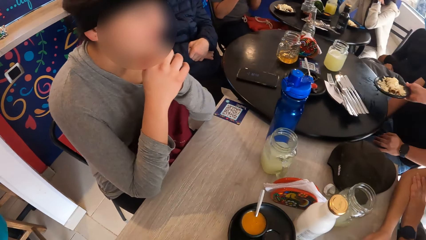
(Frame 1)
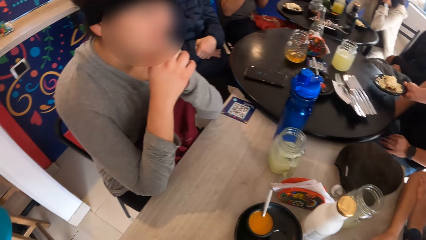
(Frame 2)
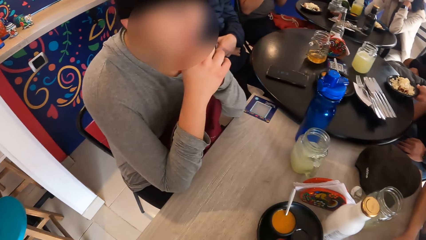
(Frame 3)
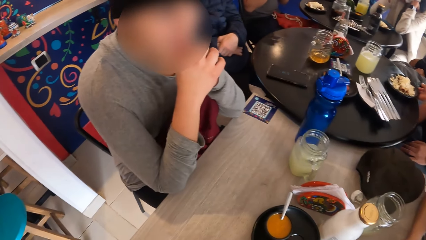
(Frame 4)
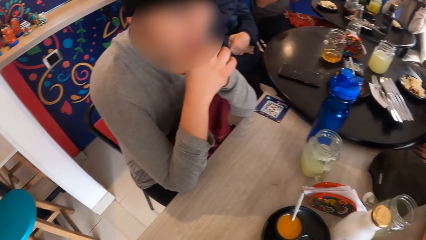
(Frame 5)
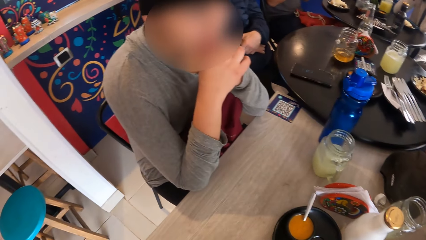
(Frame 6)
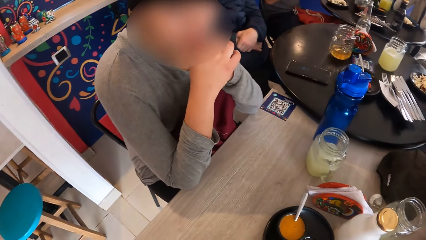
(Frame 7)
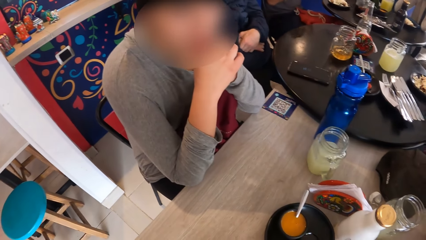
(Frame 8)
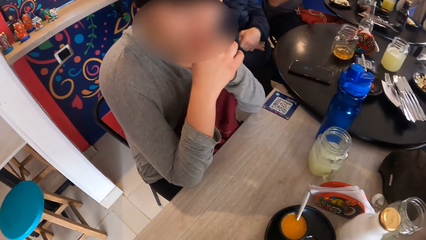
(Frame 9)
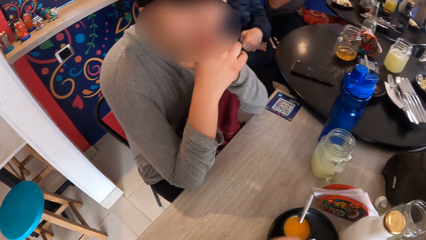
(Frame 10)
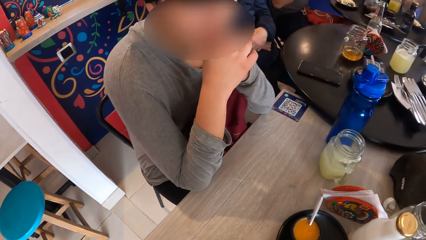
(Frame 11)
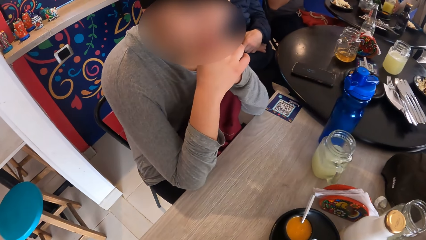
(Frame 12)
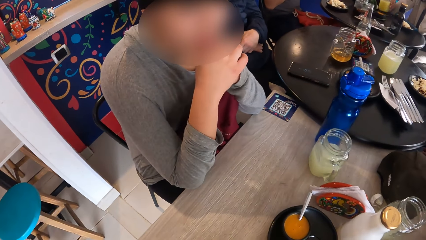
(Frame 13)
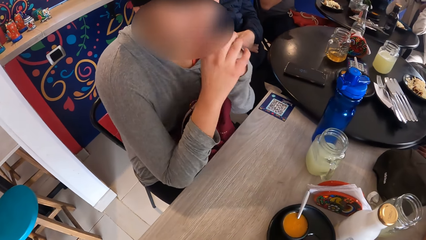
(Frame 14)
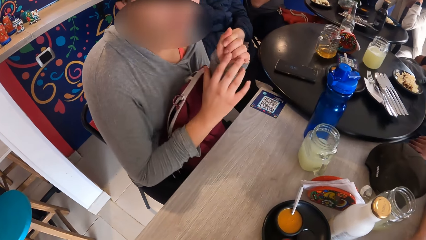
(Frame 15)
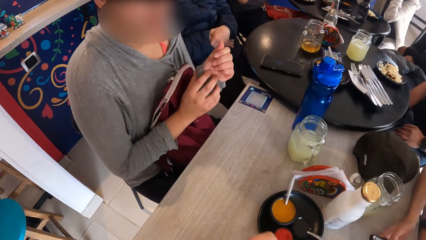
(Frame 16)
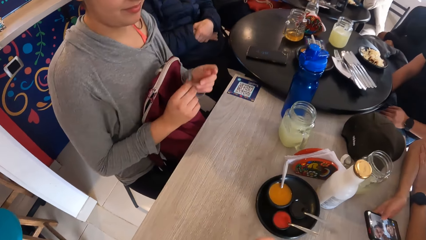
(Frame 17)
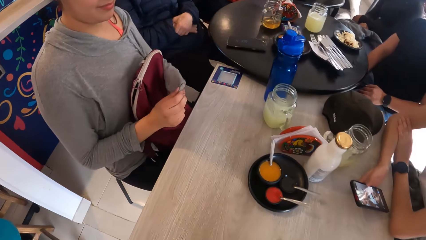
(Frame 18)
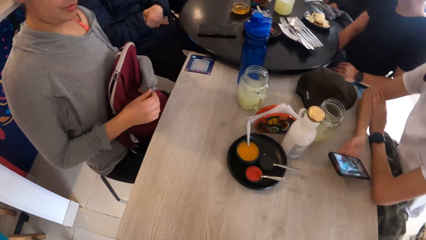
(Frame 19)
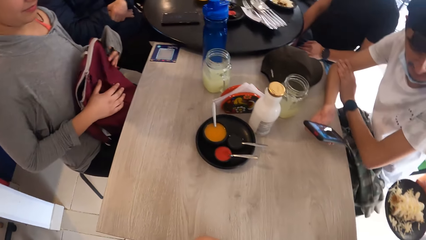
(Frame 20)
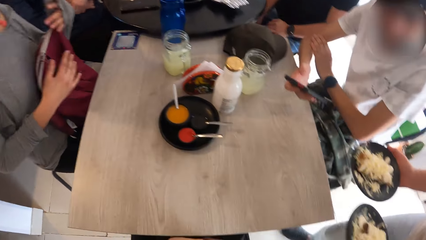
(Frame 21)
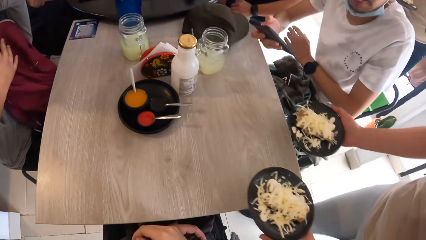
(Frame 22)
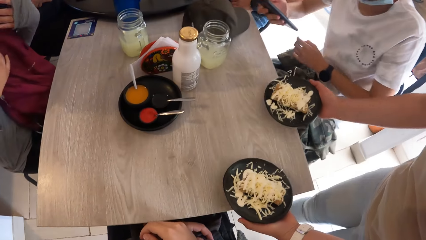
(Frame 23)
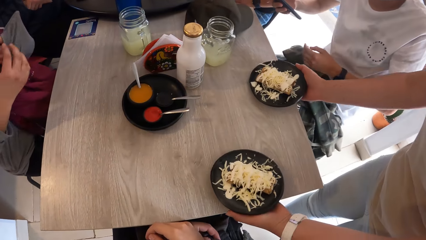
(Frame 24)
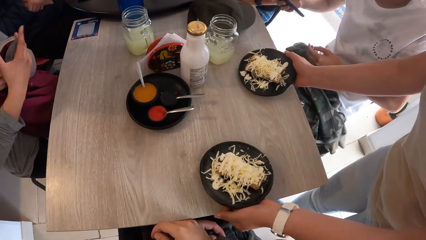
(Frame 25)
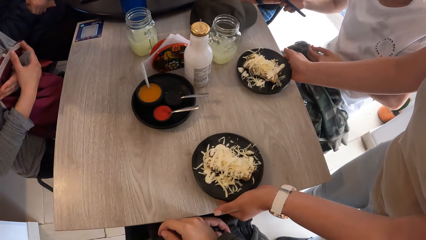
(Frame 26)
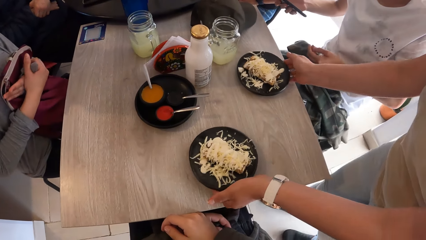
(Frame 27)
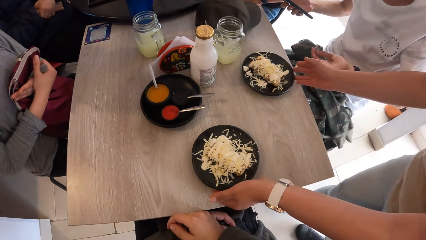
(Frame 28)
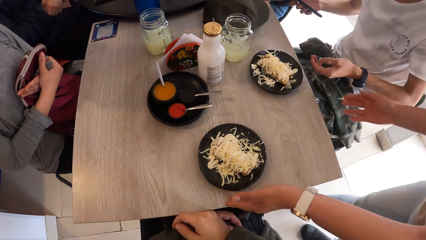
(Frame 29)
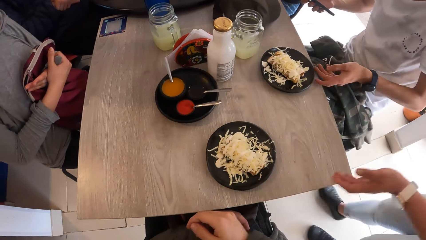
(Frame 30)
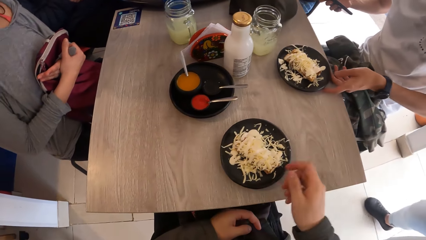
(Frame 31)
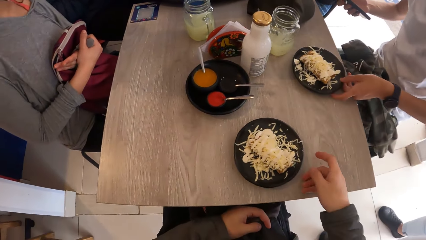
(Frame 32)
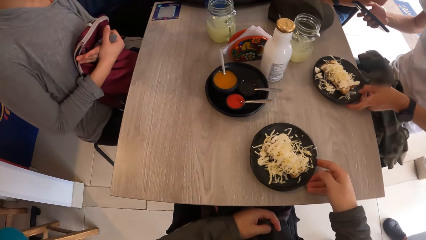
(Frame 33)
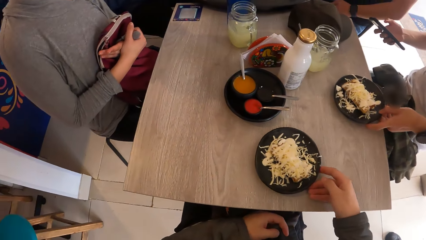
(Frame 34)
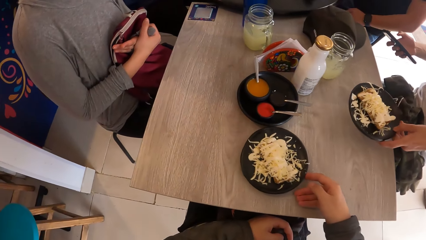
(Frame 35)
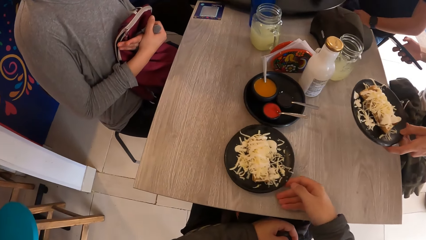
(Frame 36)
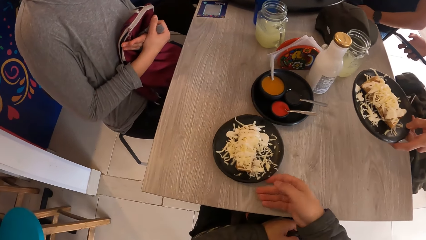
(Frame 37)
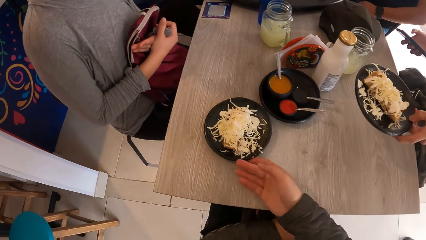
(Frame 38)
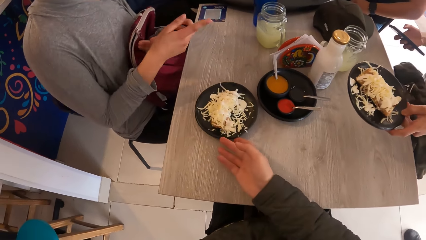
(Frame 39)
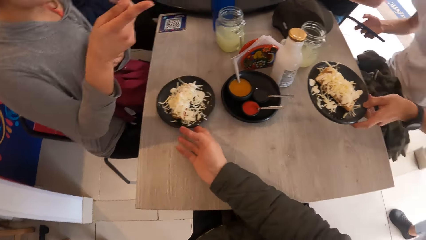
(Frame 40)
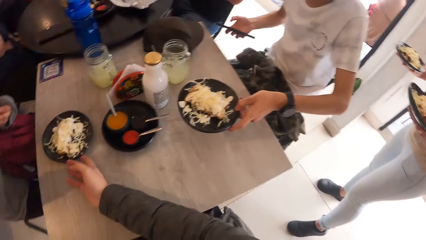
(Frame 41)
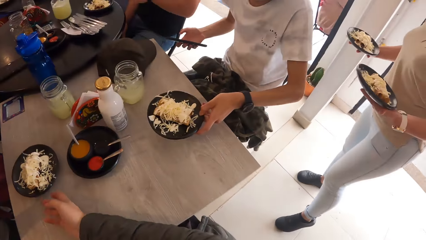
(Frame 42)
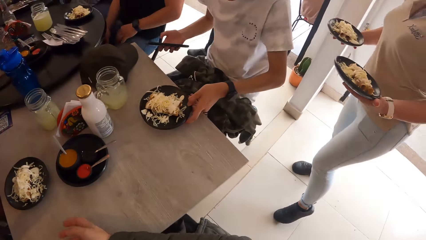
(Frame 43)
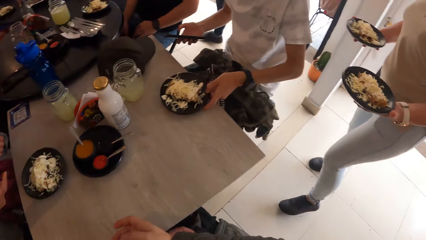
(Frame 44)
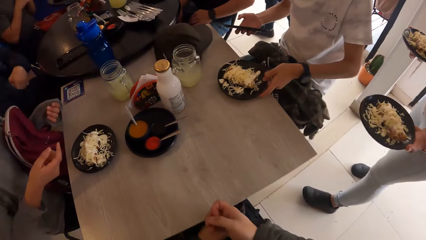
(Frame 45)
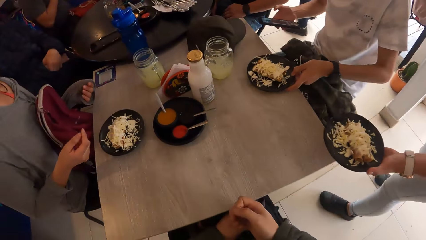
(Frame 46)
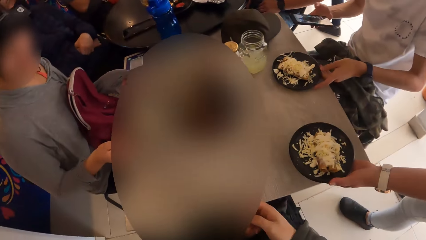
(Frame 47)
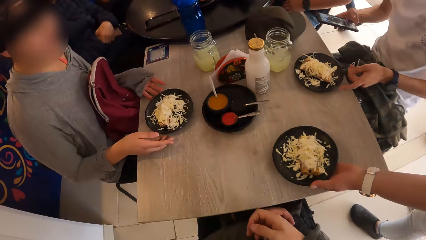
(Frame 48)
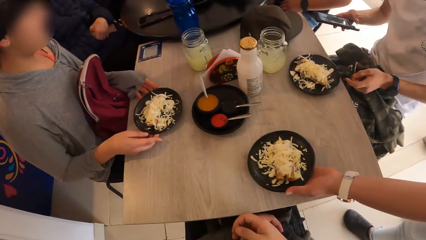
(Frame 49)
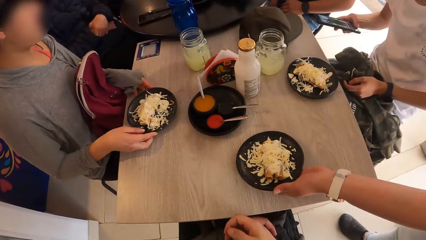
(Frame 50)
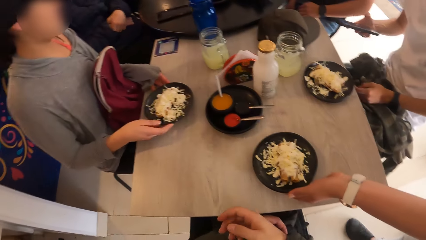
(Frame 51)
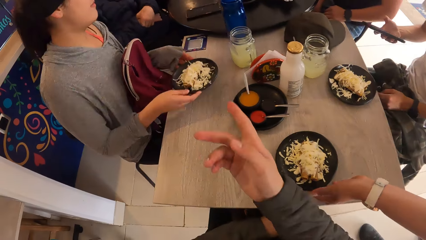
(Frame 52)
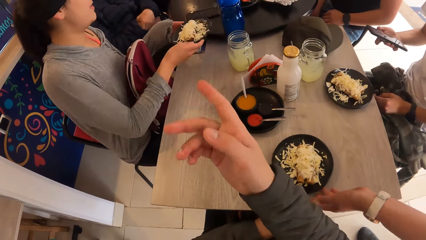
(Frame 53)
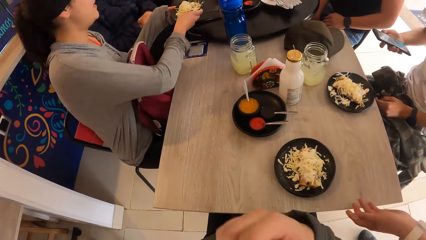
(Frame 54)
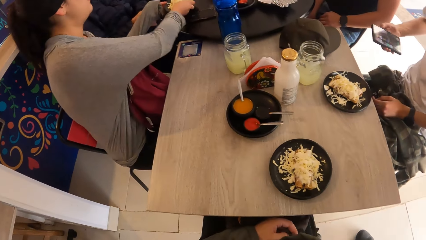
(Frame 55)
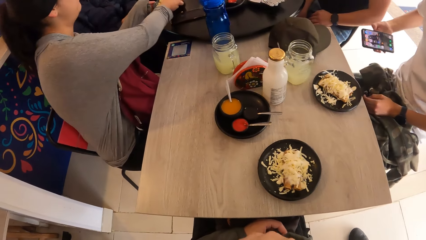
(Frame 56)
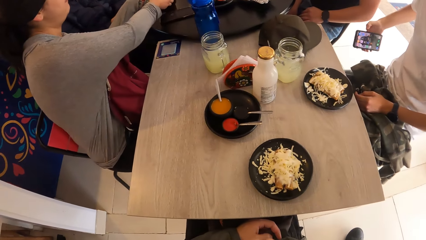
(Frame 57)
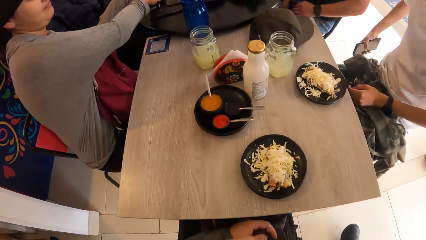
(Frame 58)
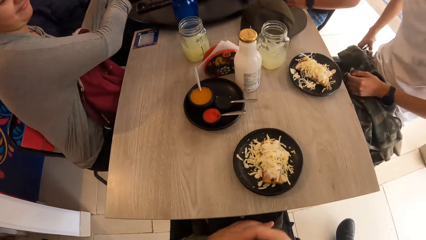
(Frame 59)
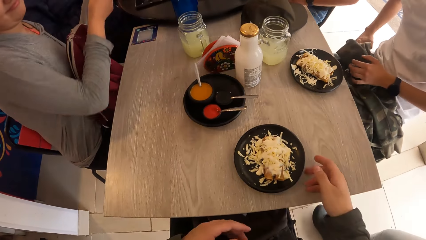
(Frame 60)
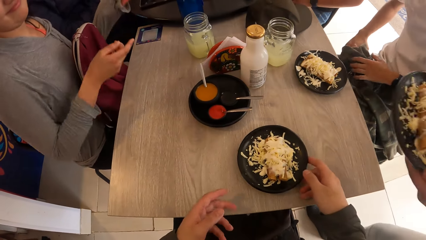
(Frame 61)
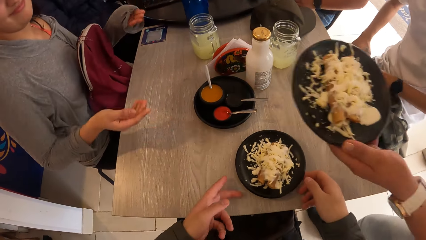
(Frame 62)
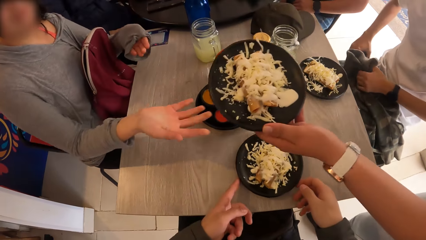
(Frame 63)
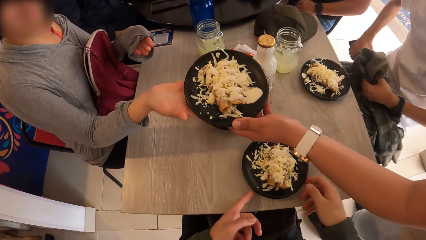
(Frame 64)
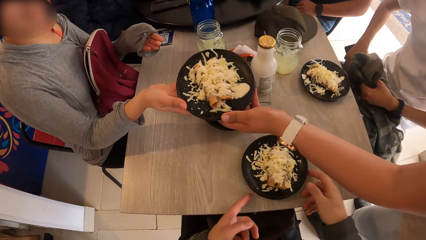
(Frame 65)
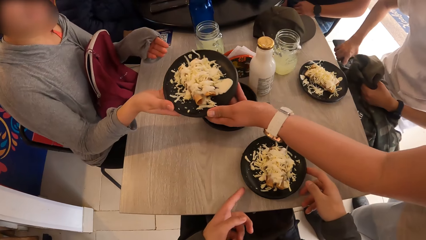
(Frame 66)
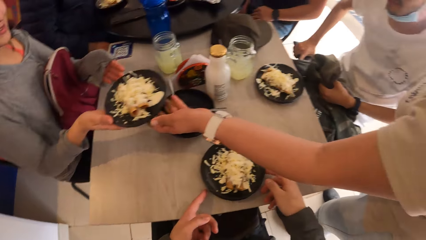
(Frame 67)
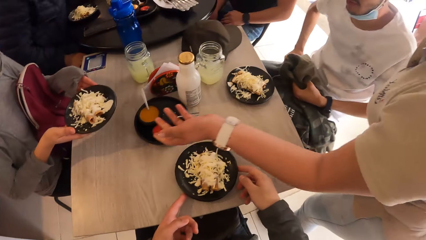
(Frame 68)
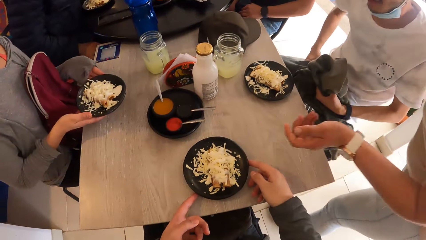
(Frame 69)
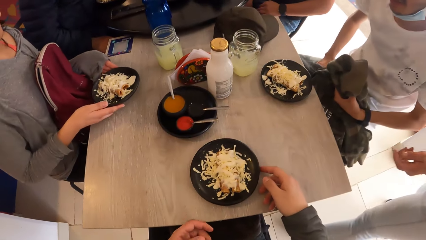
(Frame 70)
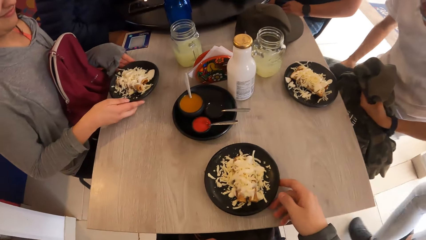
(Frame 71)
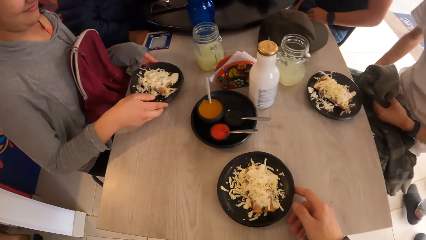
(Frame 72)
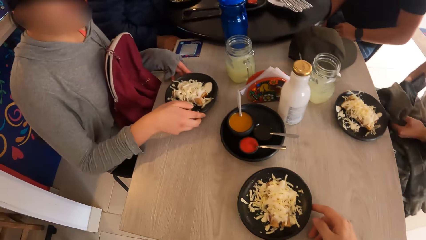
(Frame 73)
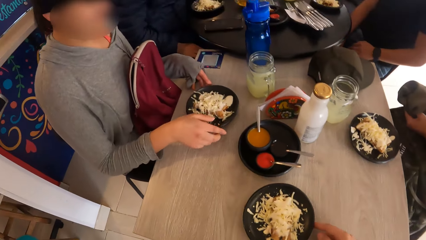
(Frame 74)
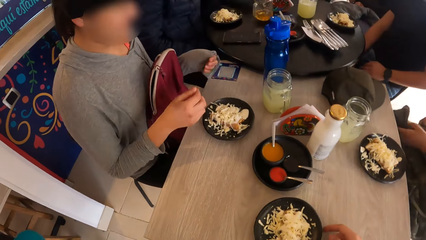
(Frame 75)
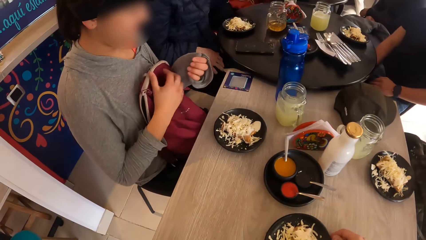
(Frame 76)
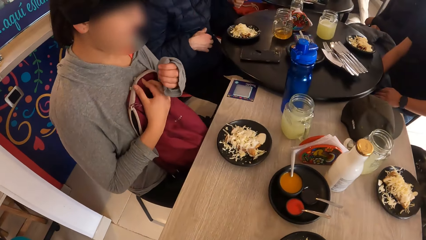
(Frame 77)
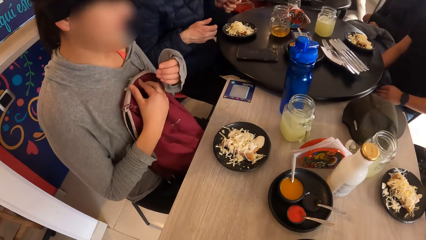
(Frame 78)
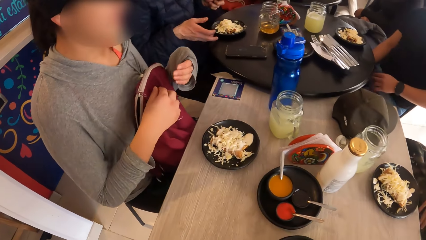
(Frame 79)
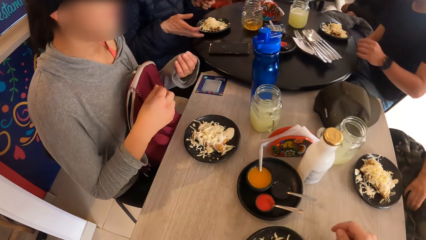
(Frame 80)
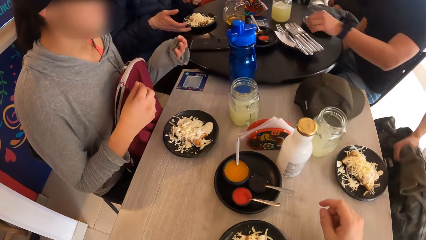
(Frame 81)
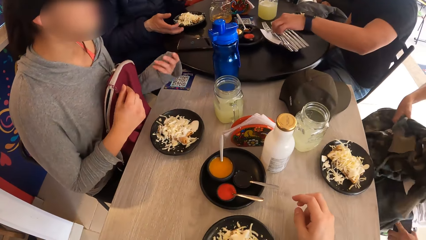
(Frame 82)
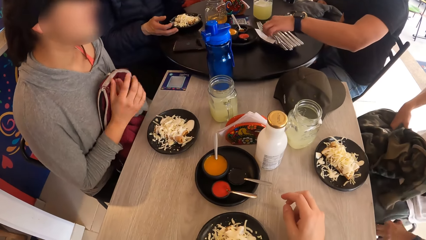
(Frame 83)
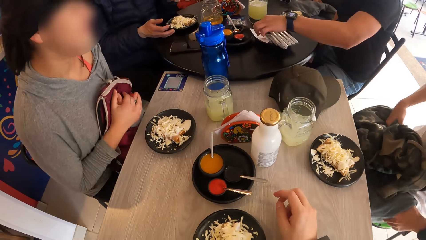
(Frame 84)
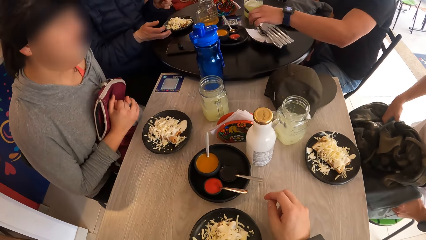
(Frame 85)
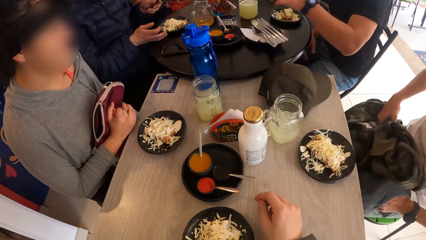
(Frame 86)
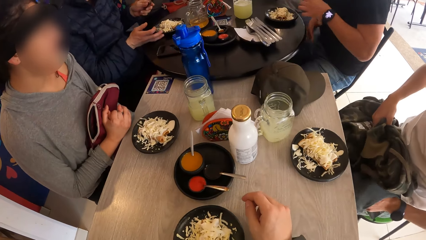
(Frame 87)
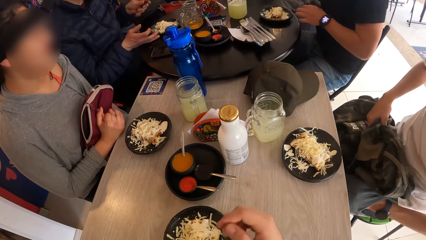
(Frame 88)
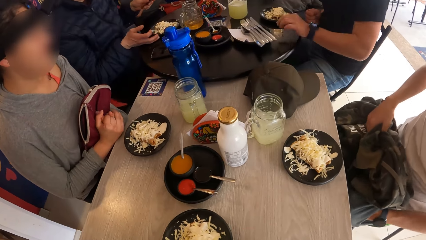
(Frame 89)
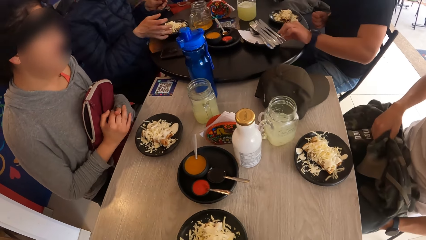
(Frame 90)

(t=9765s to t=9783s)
A man at the table operates a phone with his right hand. A woman drops a plate on the table with her right hand. The woman drops the plate on the table with her left hand. The man picks the plate from the table with his left hand. The camera wearer adjusts the plate on the table with her right hand. The man drops the plate on the table with his left hand. The woman drops the plate on the table with her left hand. Another woman picks the plate from the table with both hands. The camera wearer points the hand. The other woman drops the plate on the table with both hands. The man puts the phone in a pocket on his pants with his right hand. The camera wearer adjusts the plate on the table with both hands. She touches the plate with both hands. The first woman gives the other woman the plate with her right hand. The other woman drops the plate on the table with both hands. Another man at the table picks a fork from the table with his left hand. The other man passes the fork from his left hand to his right hand.
